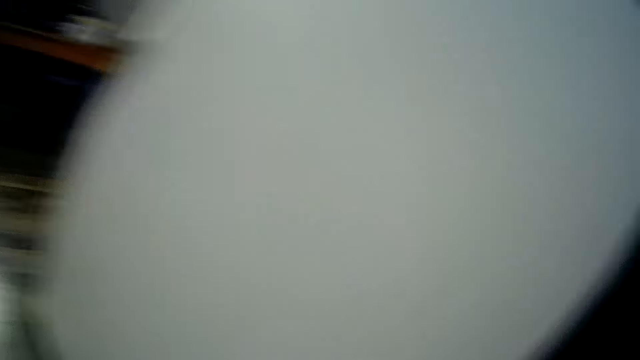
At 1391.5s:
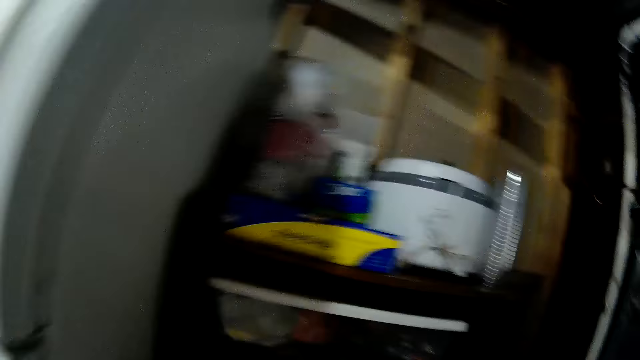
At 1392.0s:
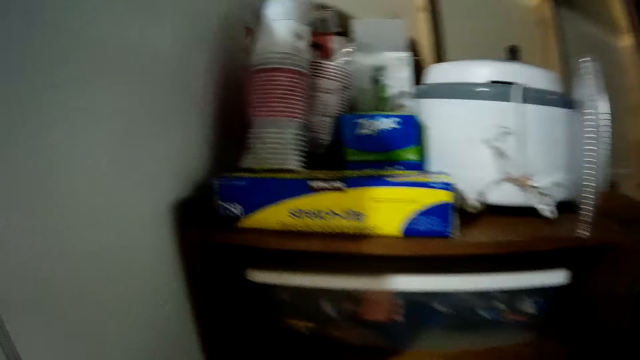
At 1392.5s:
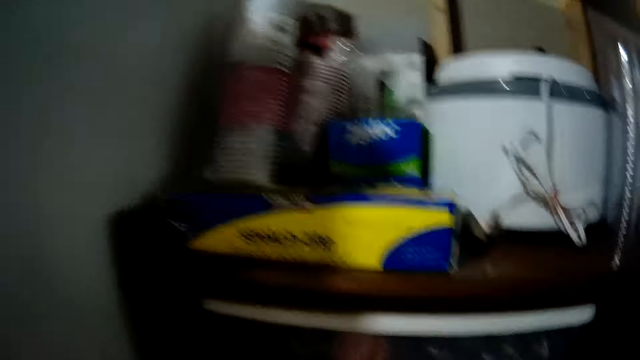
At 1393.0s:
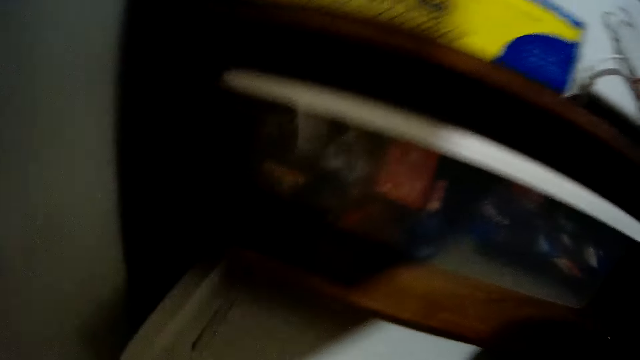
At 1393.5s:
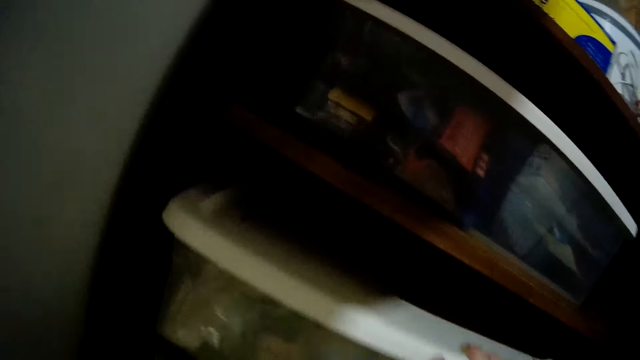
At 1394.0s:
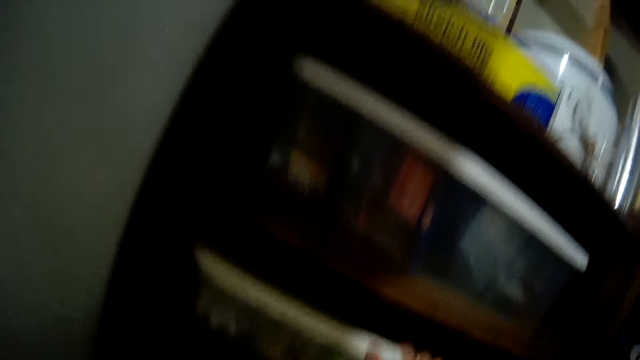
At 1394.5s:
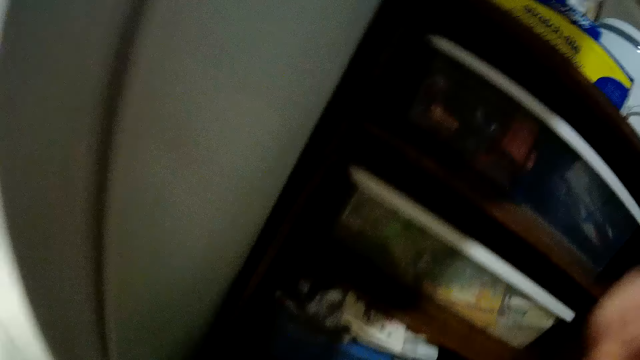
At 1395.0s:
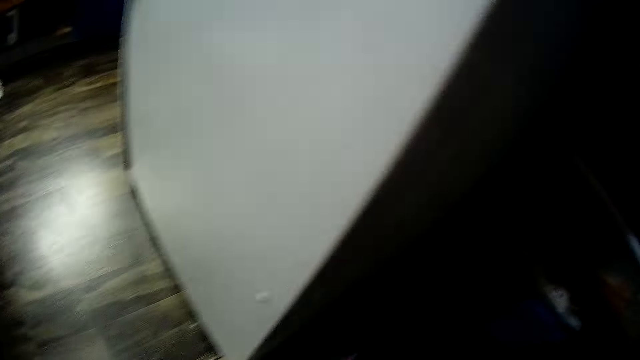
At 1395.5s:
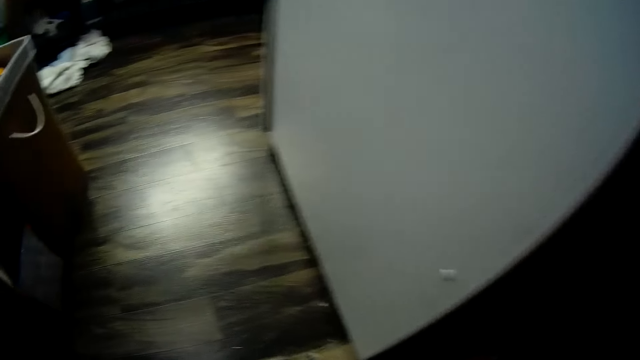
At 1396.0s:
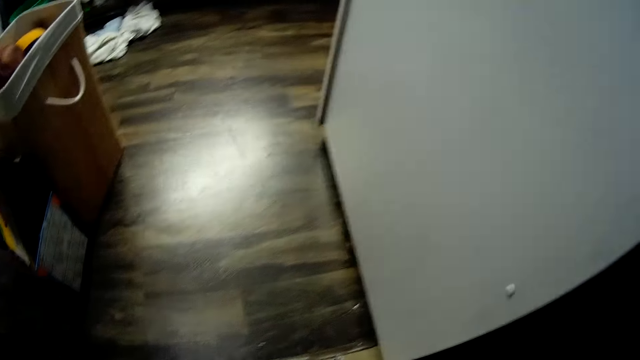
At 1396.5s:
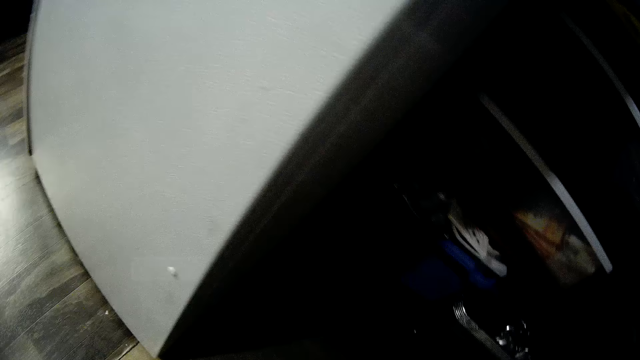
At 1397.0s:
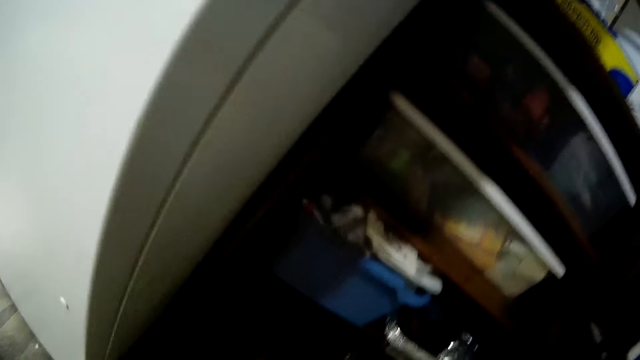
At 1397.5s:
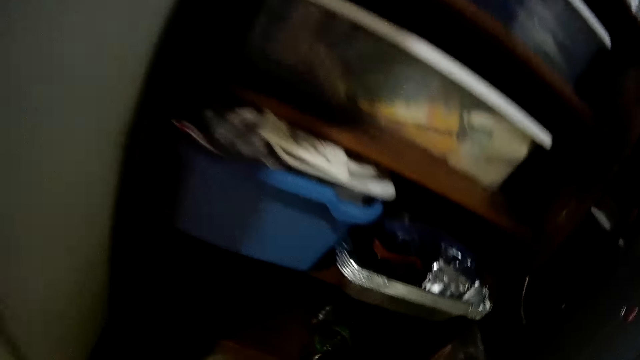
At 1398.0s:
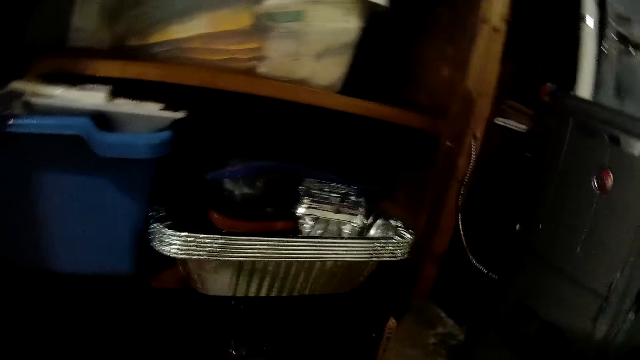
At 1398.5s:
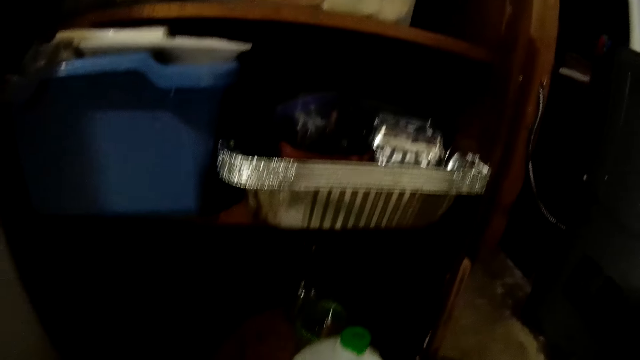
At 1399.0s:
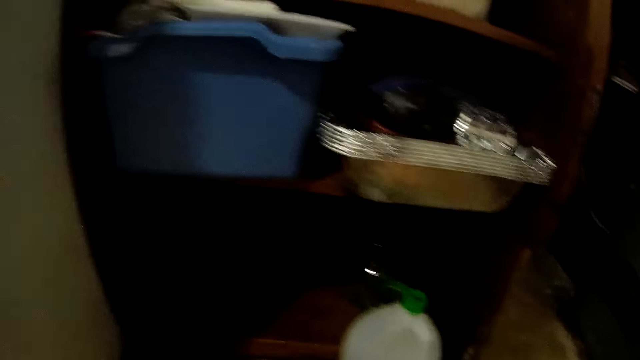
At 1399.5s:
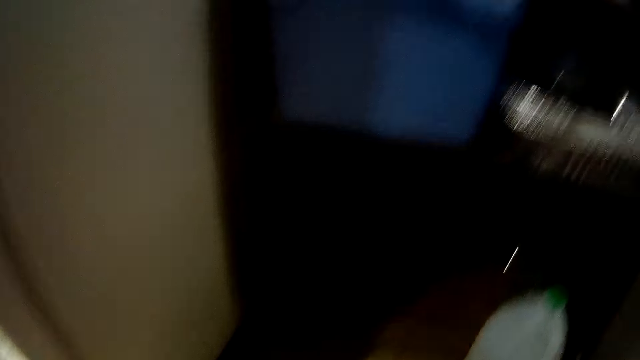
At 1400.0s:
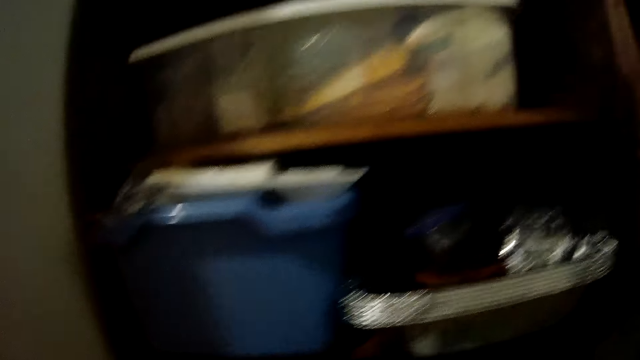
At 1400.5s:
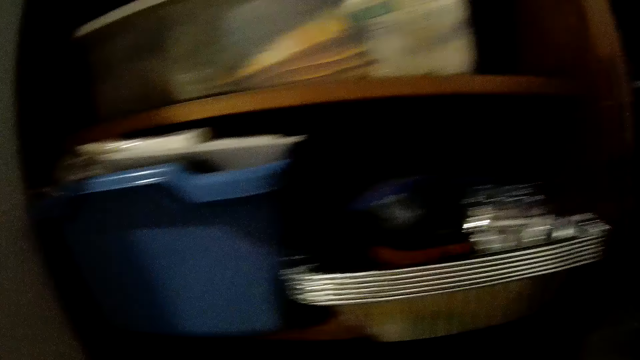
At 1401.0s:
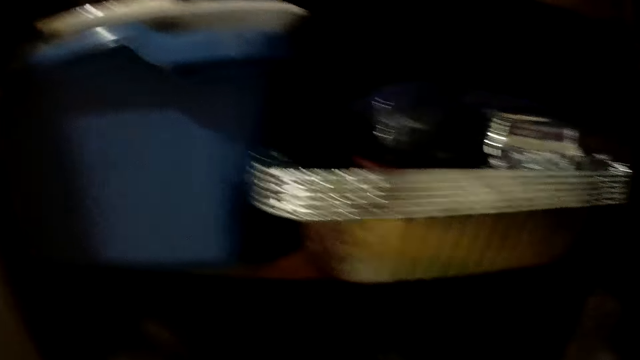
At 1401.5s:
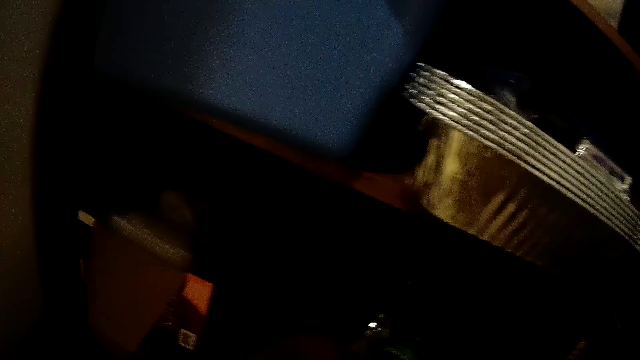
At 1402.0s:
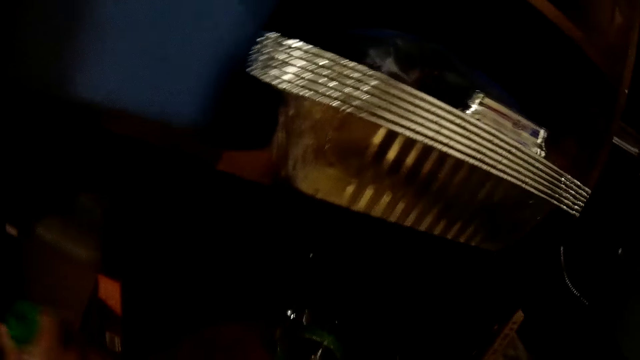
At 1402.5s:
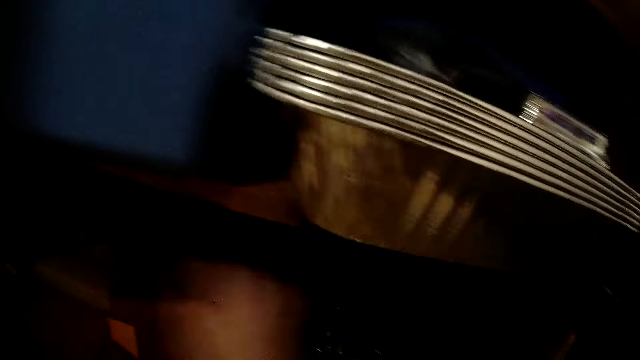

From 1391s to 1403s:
The camera wearer picks up the container. She places the plastic container in the shelf with both hands. She arranges the bottles in the shelf.

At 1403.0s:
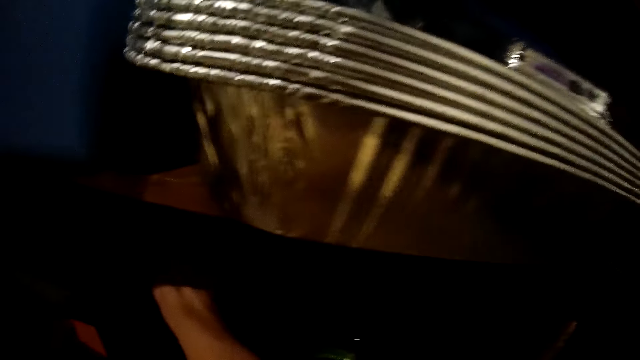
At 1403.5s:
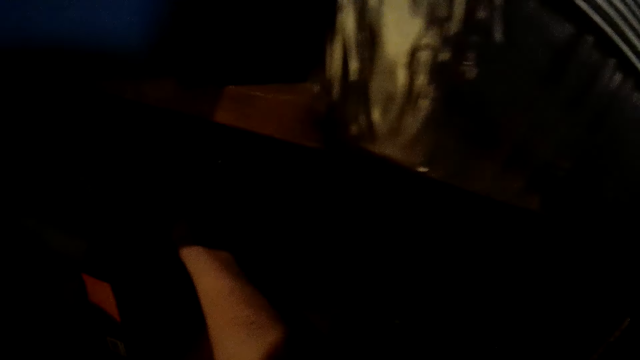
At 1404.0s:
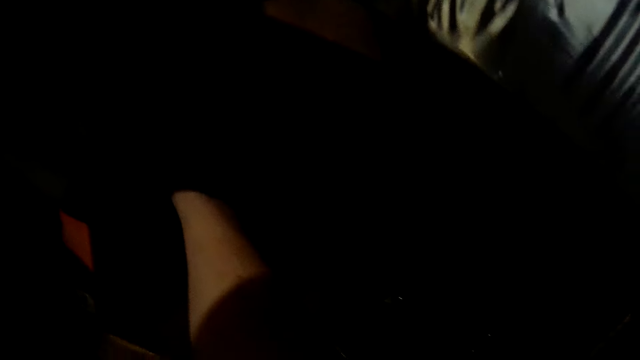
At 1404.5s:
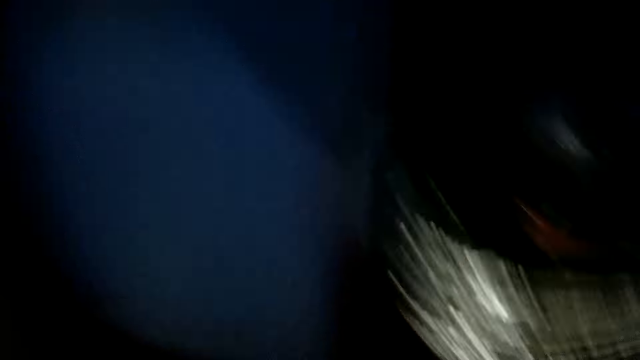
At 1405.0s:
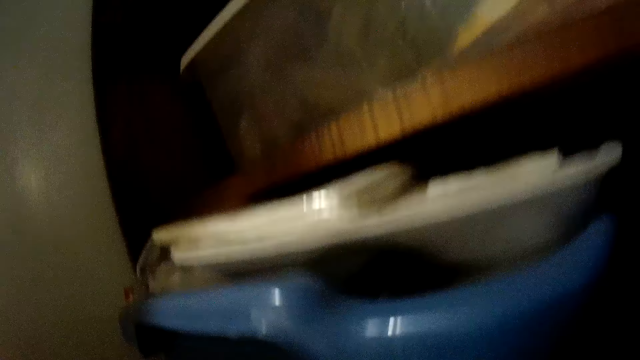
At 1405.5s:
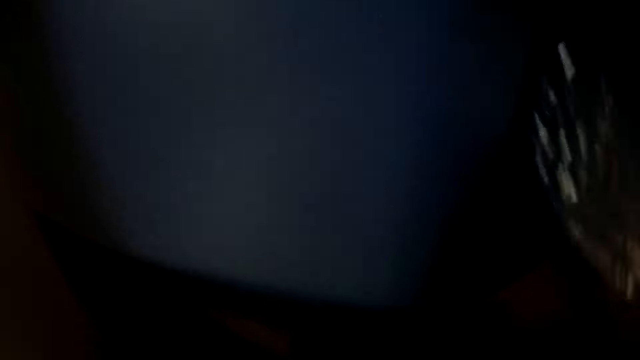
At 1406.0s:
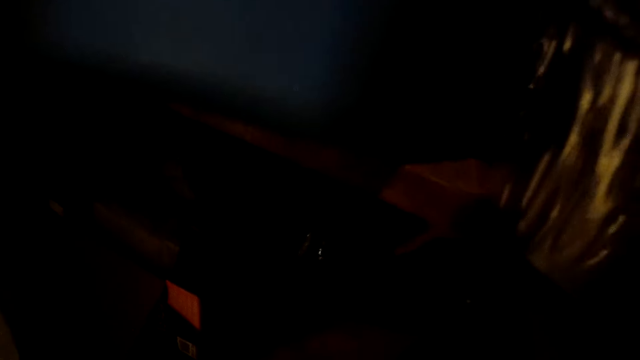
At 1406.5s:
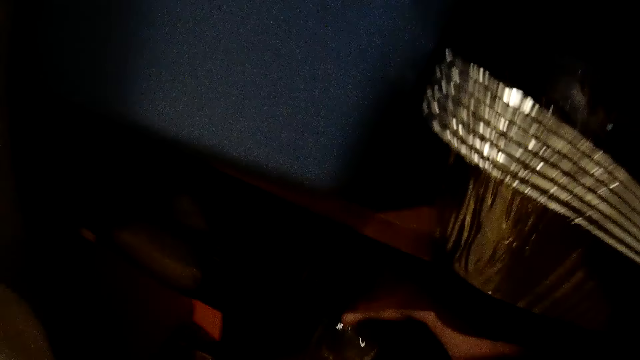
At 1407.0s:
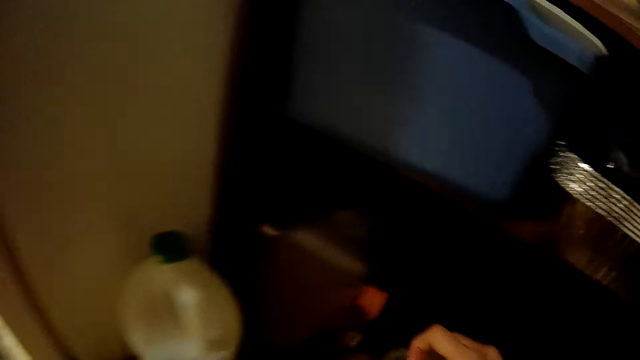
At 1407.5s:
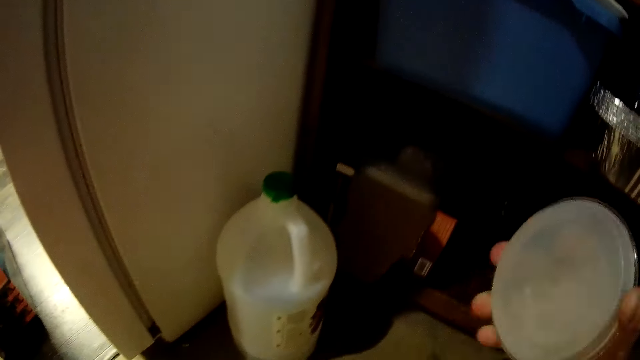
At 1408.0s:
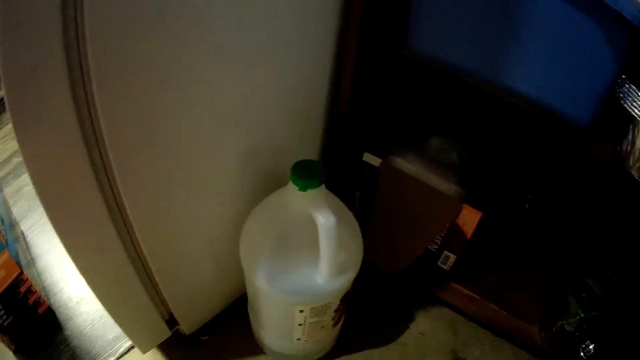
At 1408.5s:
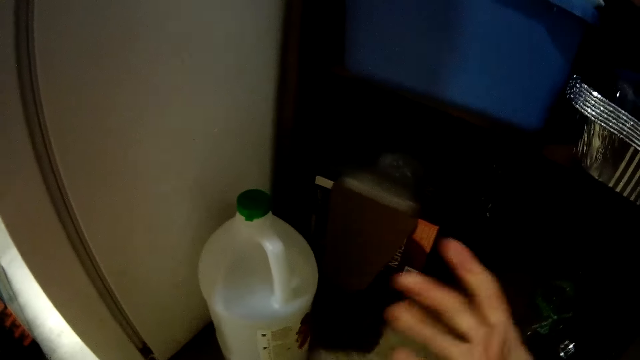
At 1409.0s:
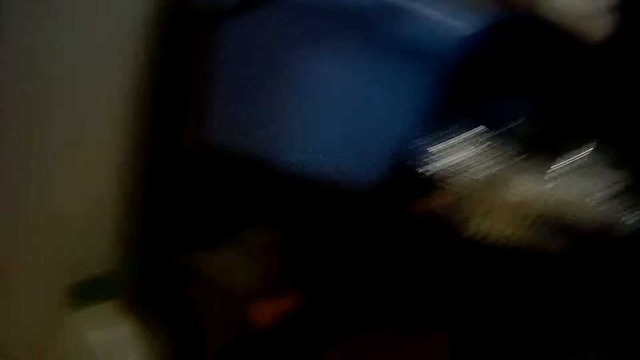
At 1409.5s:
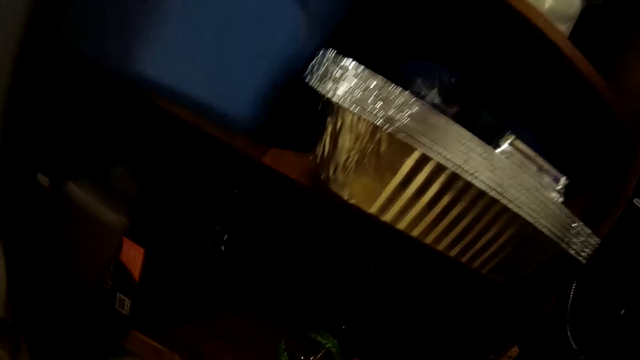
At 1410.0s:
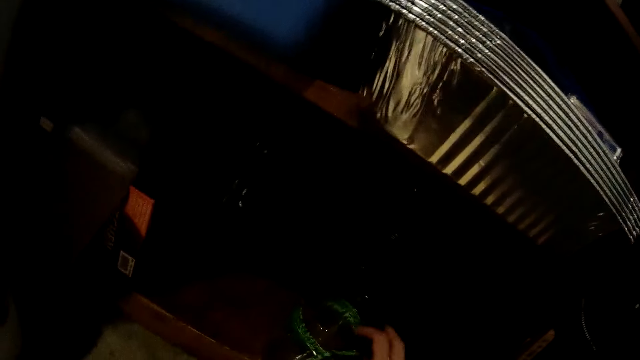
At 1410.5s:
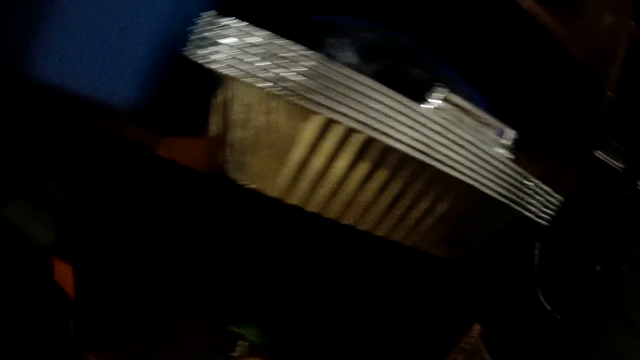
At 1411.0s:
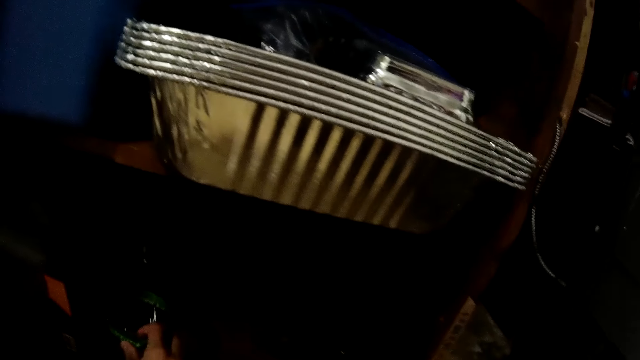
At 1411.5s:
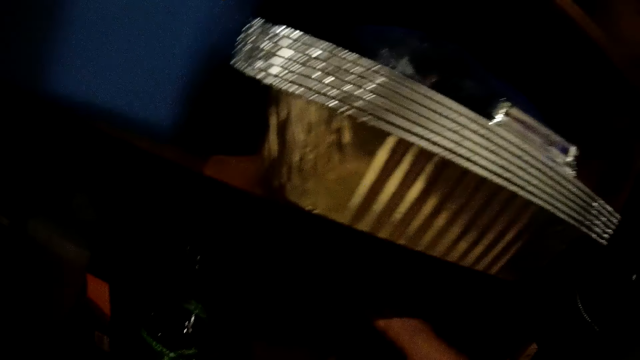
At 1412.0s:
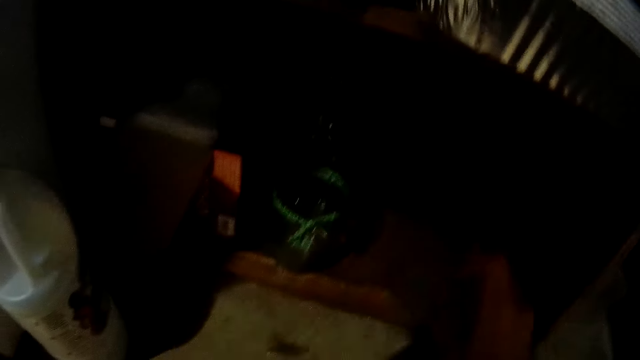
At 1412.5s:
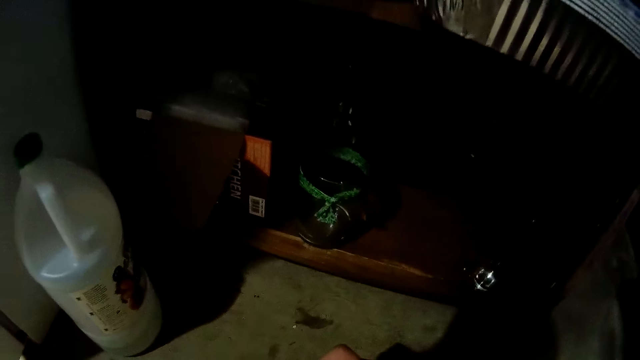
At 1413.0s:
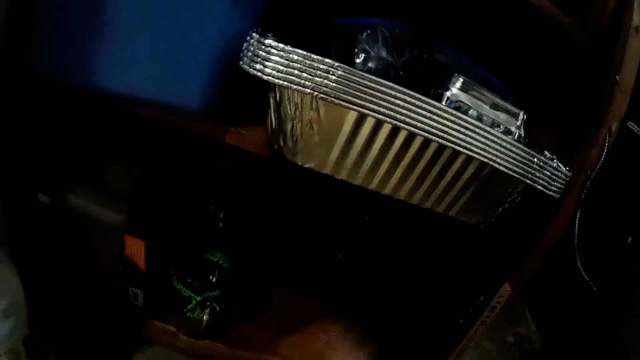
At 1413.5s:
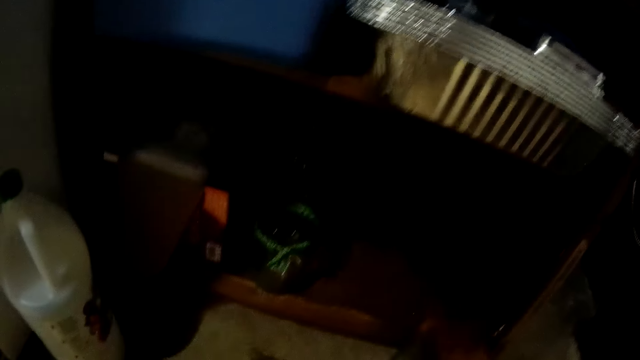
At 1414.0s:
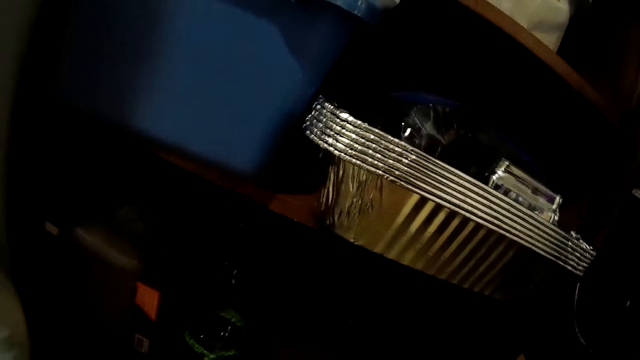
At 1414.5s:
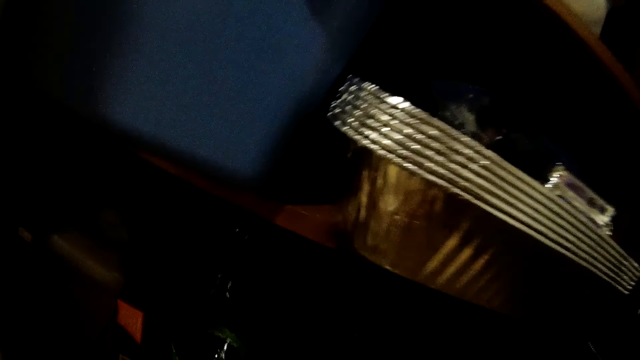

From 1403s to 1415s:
The camera wearer picks a stone from the shelf with her right hand. She passes the stone from her right hand to her left hand.
